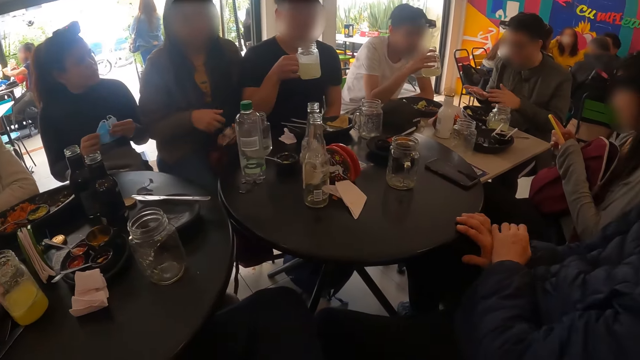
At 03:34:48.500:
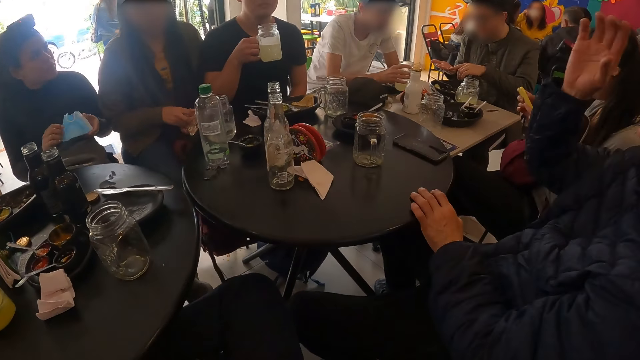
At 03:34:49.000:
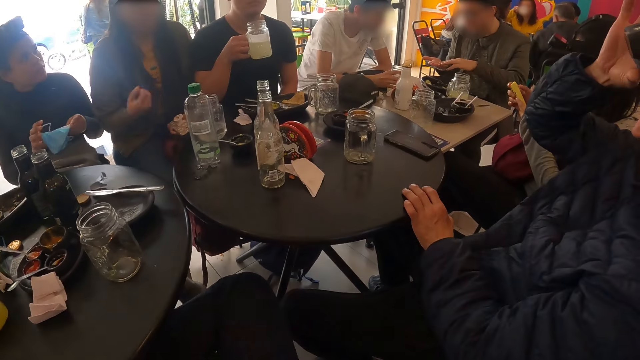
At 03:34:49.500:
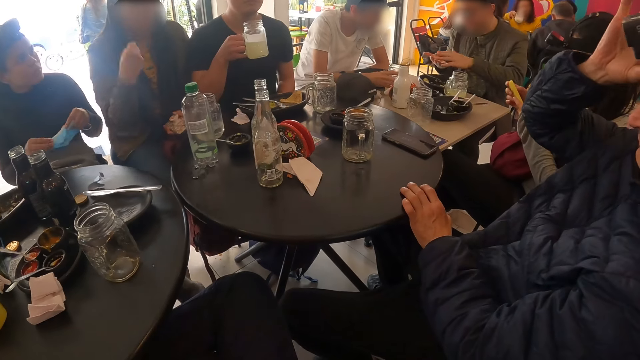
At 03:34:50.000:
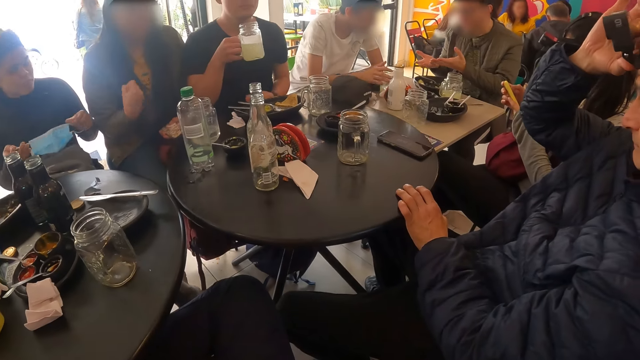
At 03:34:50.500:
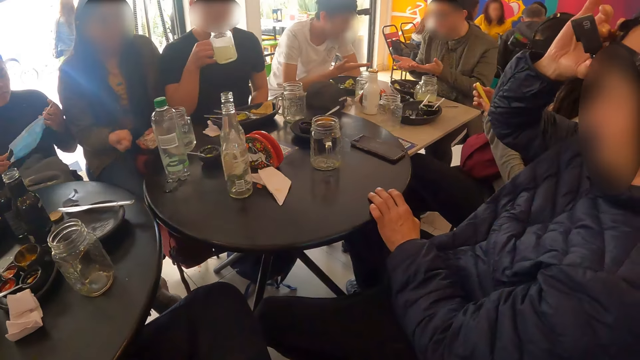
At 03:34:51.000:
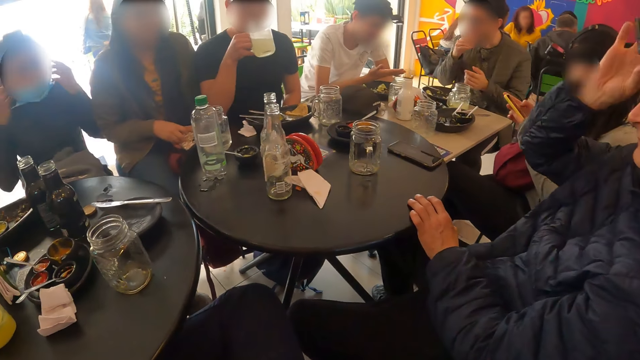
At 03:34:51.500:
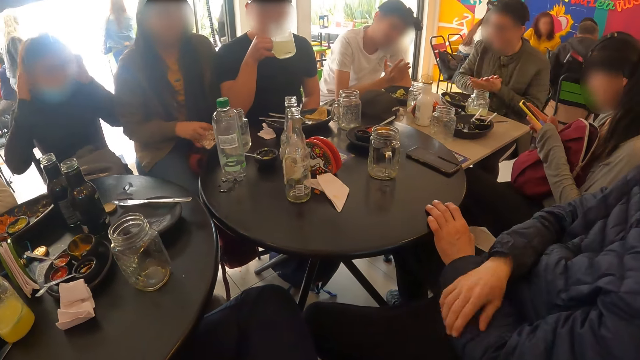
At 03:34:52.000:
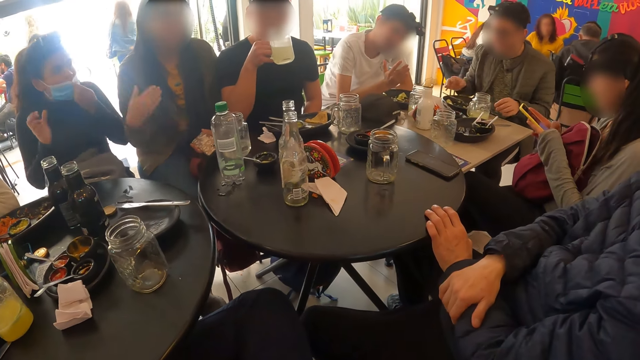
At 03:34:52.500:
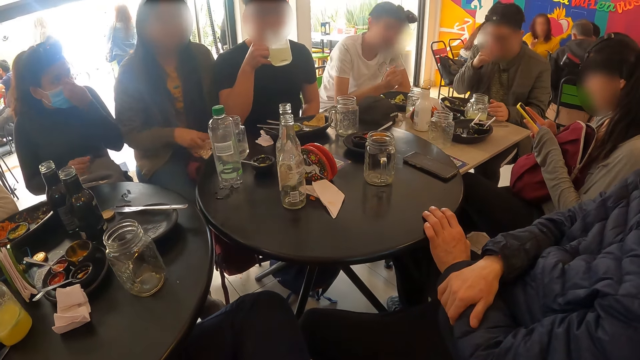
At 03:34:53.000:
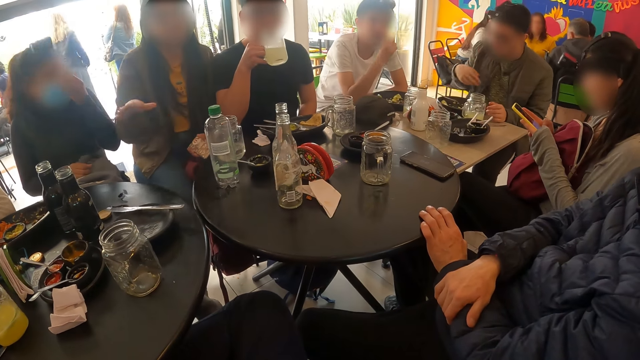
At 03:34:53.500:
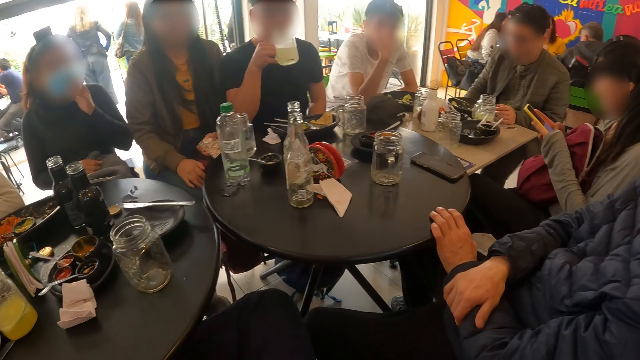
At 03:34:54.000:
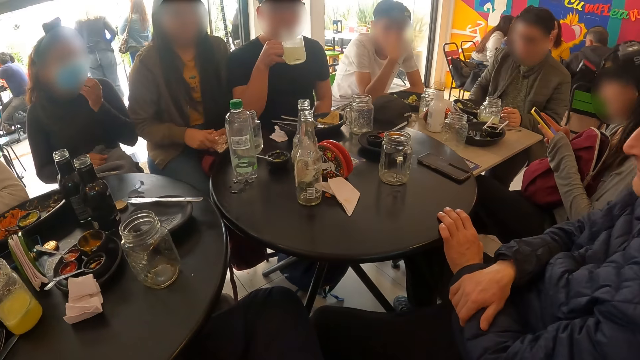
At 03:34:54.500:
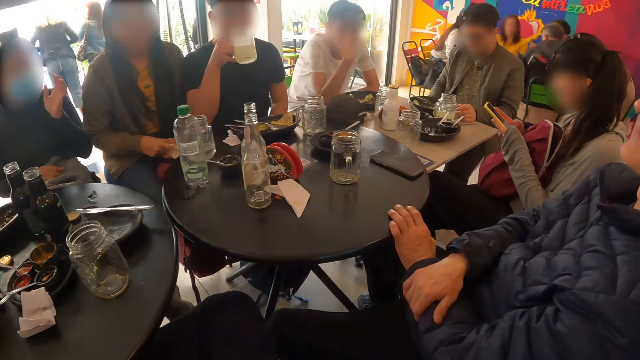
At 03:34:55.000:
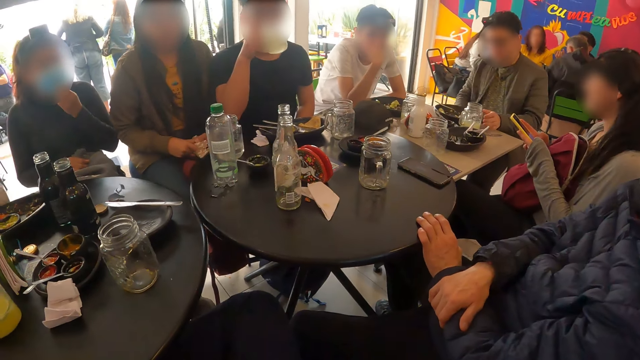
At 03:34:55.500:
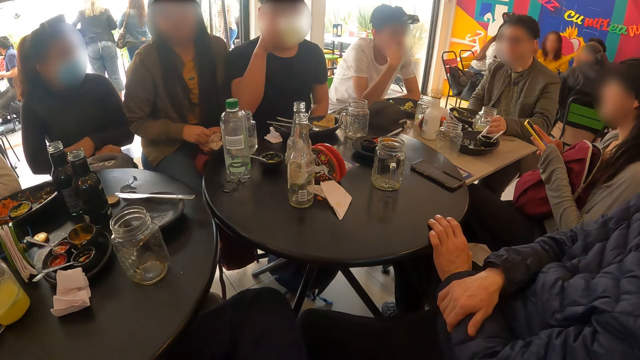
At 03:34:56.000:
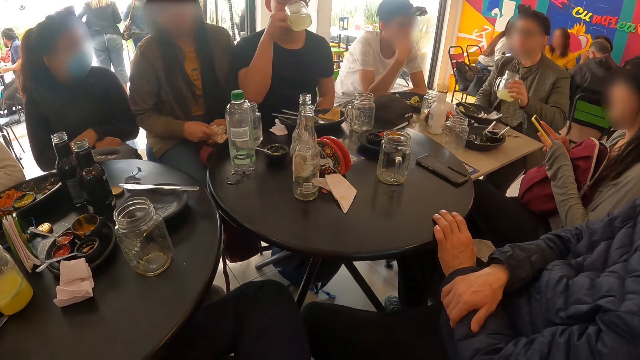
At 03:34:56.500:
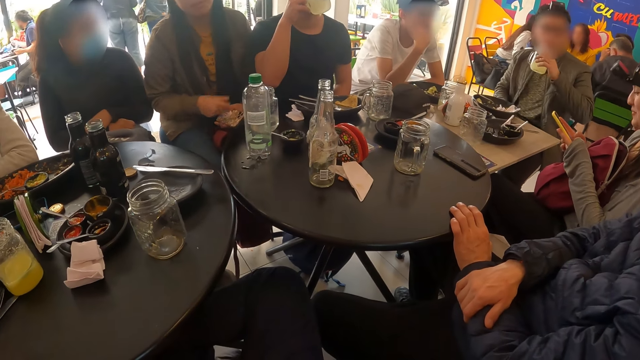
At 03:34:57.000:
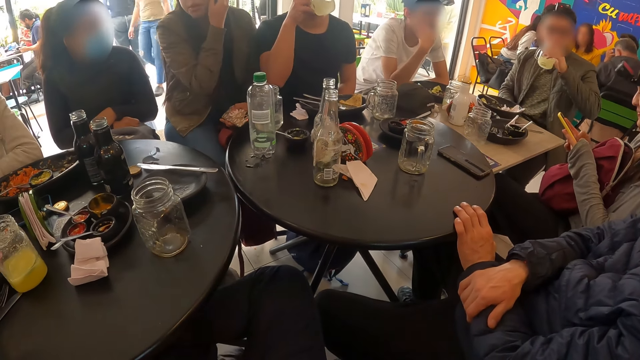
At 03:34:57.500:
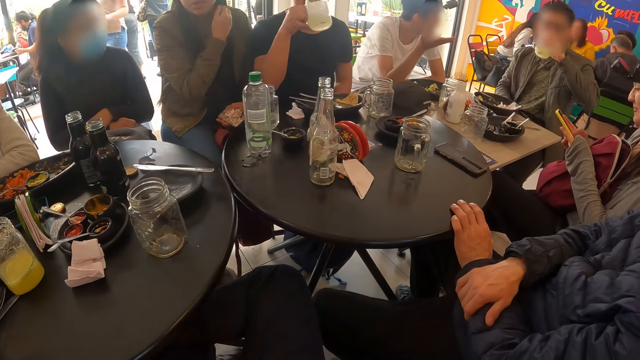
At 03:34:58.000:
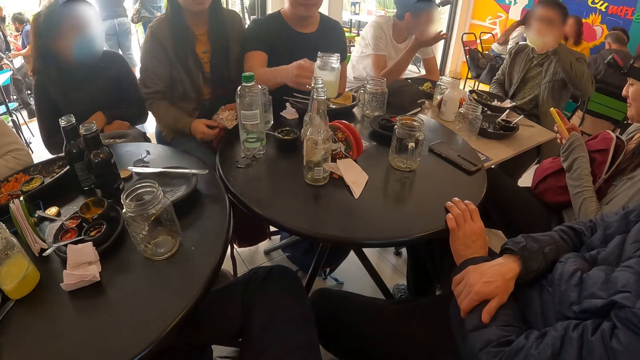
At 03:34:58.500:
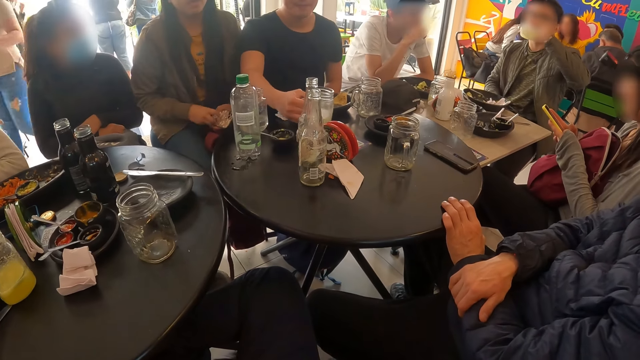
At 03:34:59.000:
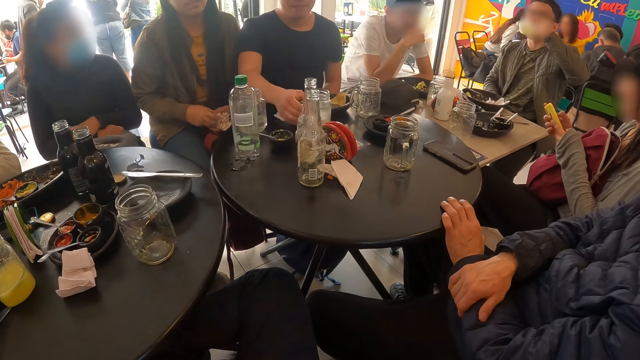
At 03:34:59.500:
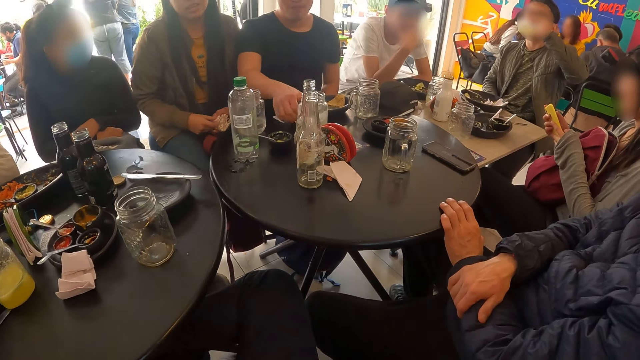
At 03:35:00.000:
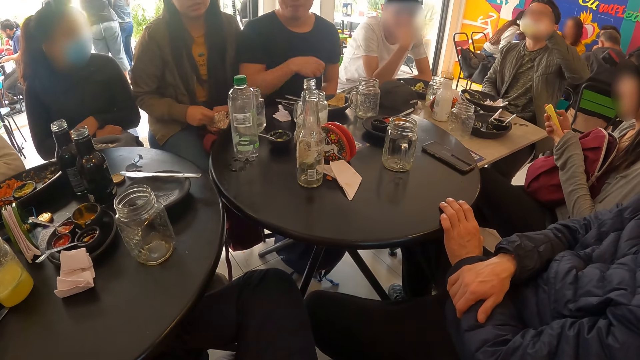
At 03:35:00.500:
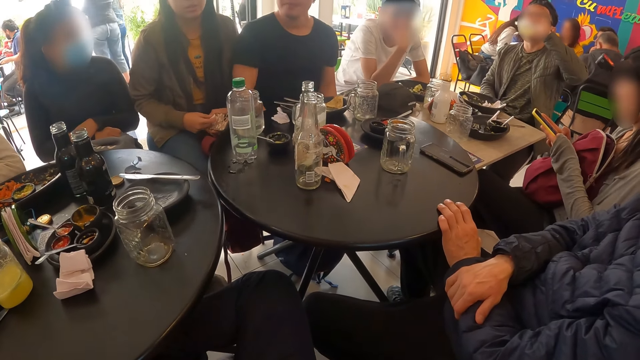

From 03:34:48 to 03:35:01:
A man drops the cup on the table with his right hand. Another man adjusts a camera on his head with his right hand. A woman wears the facemask with both hands. A third man drinks from the cup in his right hand. A fourth man picks the cup from the table with his left hand and drinks from the cup in his left hand. The third man drops the cup on the table with his right hand.

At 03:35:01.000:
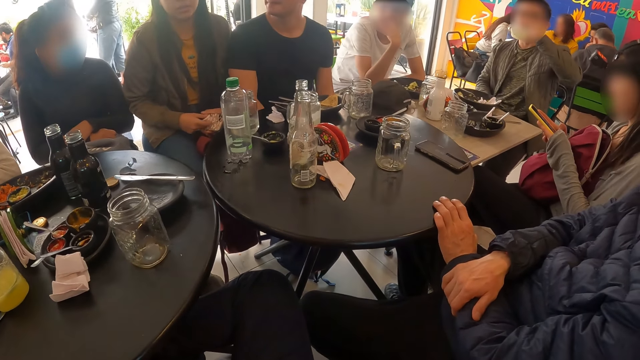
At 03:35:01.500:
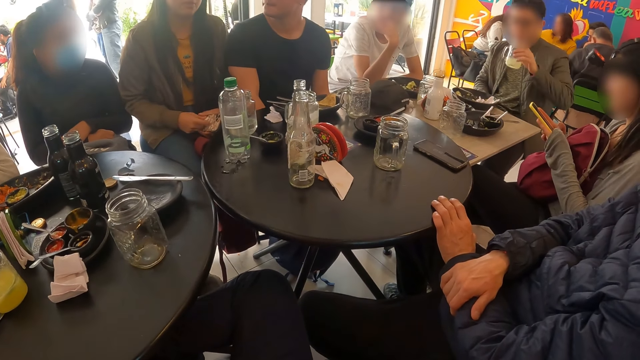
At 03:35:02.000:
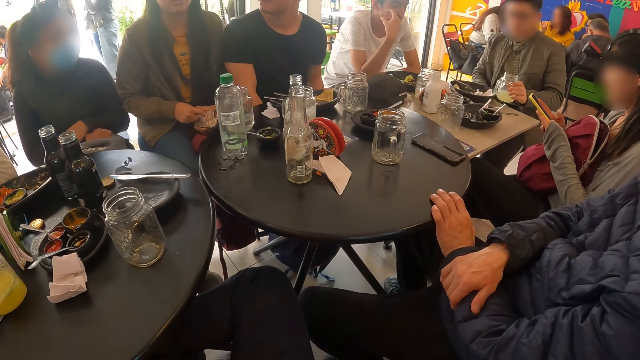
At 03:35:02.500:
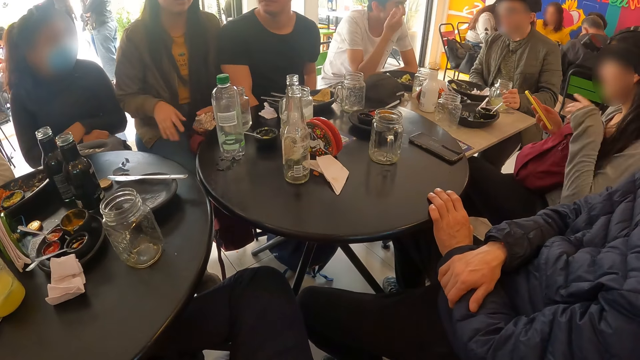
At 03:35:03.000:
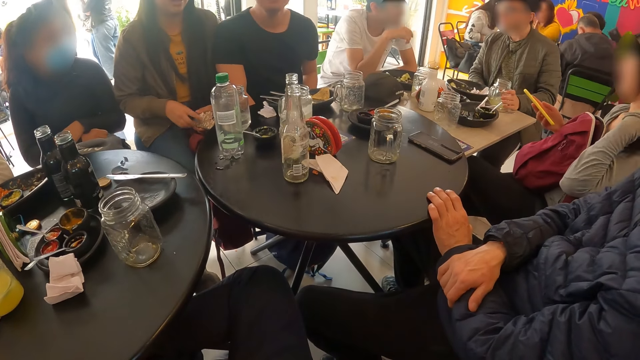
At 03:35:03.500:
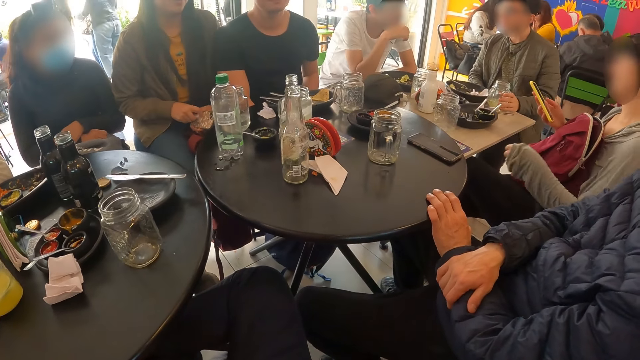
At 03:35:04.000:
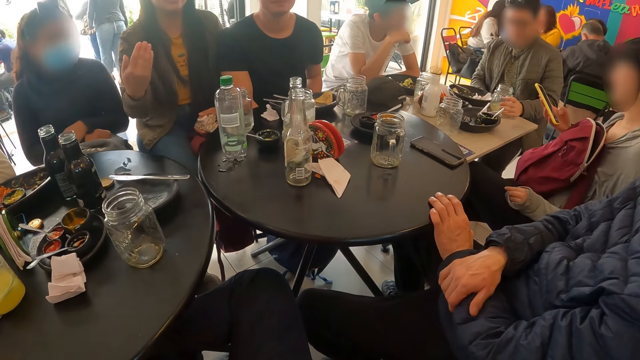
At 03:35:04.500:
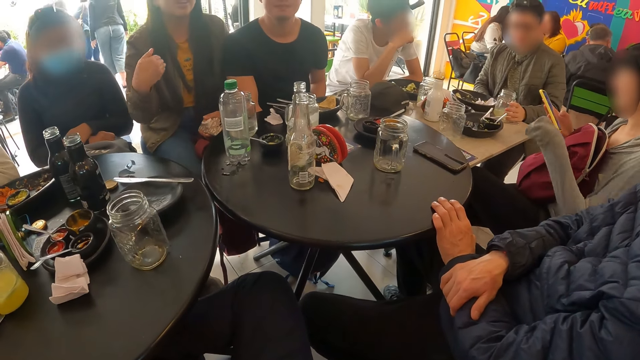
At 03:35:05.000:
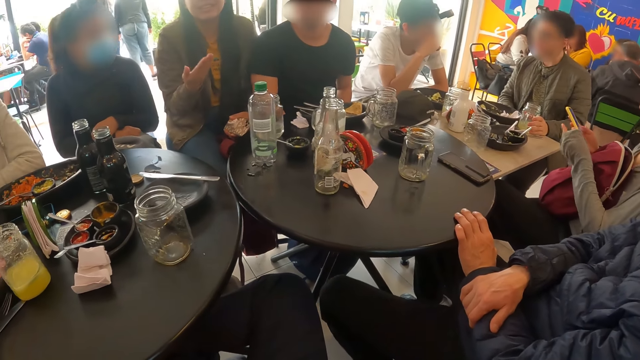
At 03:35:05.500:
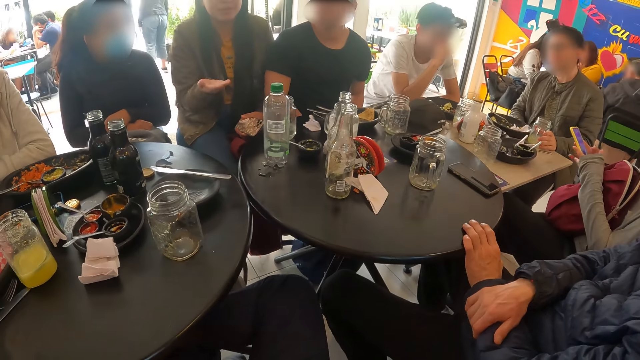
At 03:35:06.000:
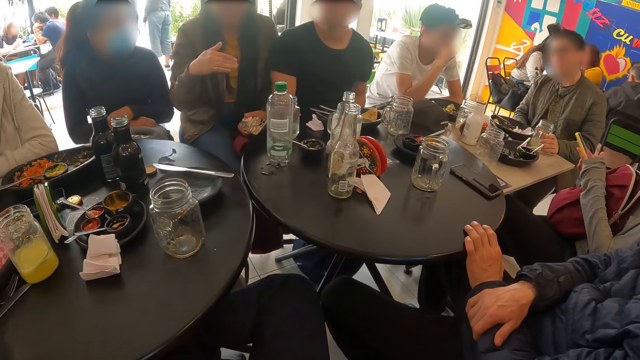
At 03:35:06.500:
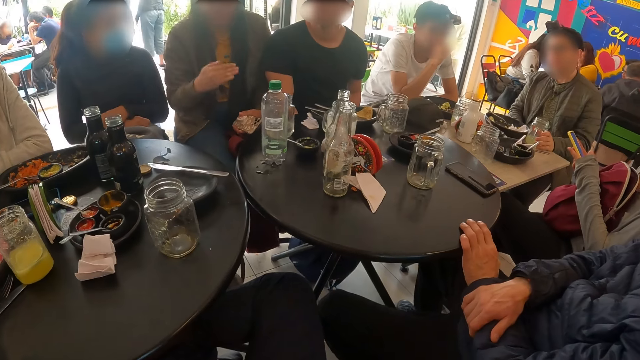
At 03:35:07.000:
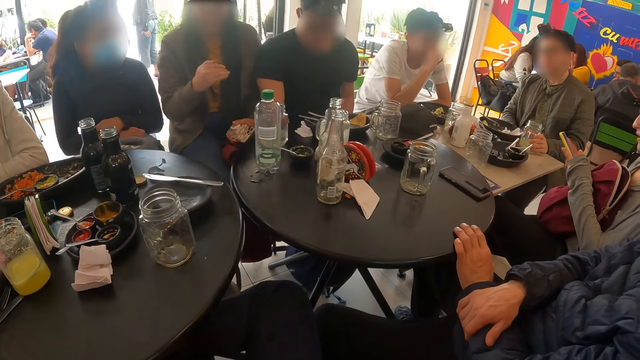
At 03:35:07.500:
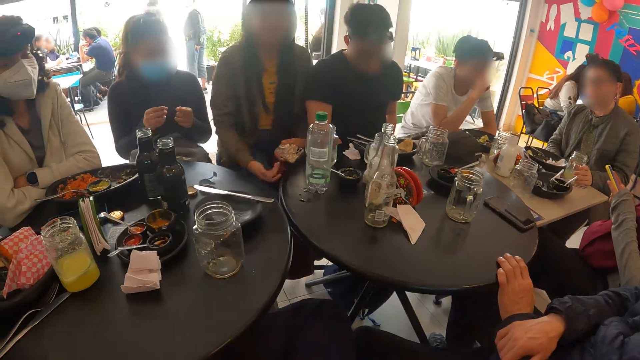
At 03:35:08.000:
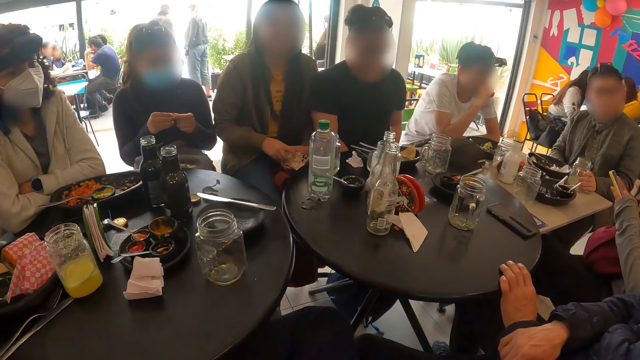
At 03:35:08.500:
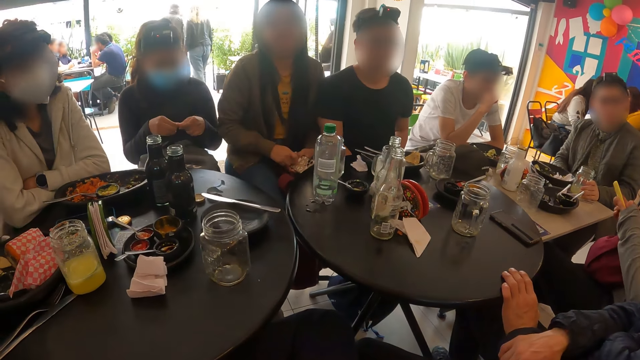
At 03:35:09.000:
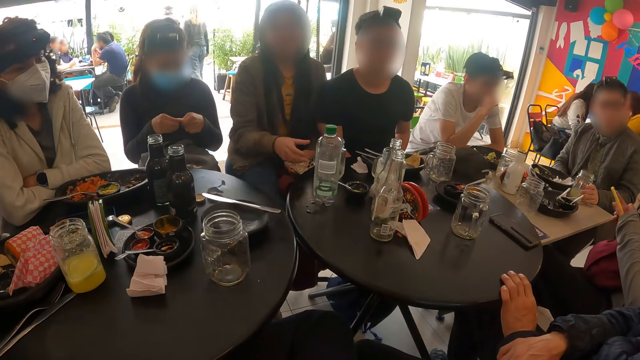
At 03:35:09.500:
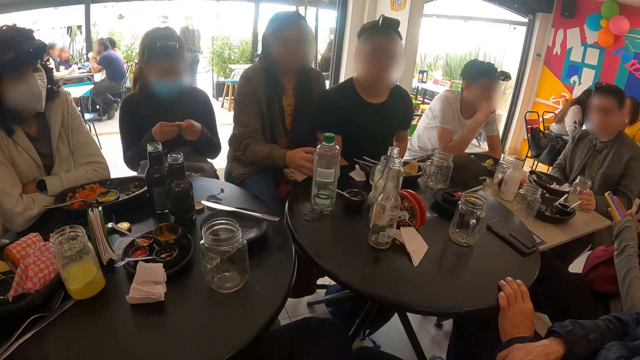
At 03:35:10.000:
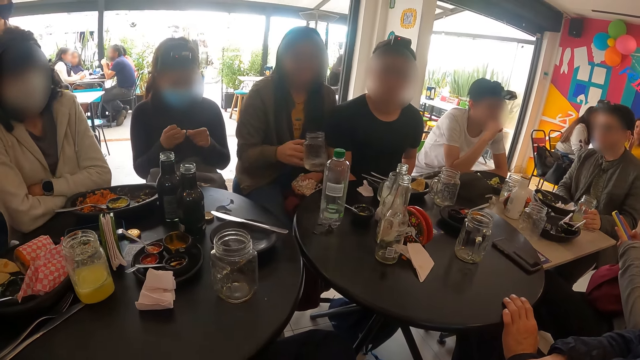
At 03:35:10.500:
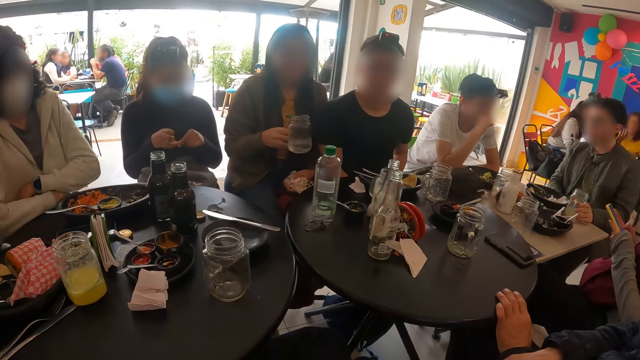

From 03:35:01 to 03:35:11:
A man drops the cup on the table with his right hand. A woman picks the cup from the table with her right hand and shakes the cup with her right hand.
